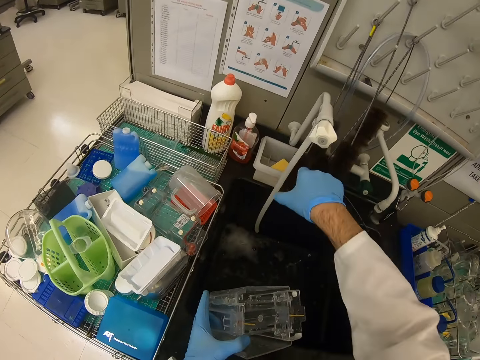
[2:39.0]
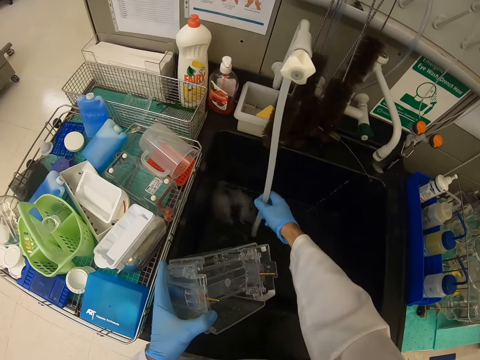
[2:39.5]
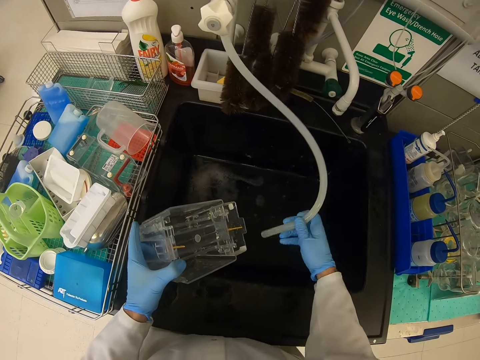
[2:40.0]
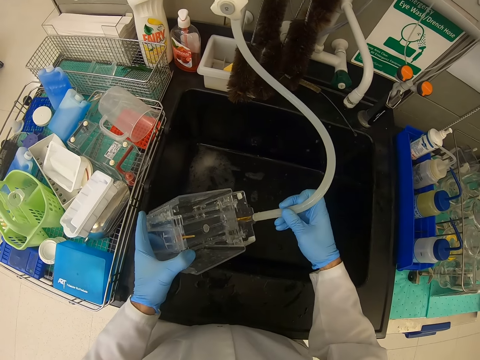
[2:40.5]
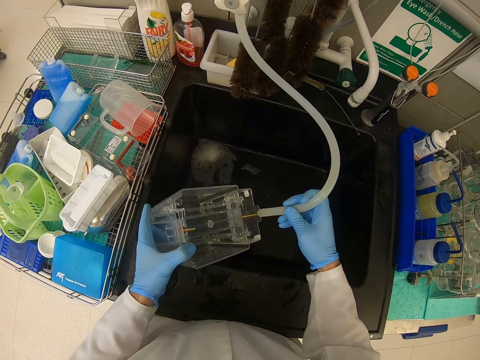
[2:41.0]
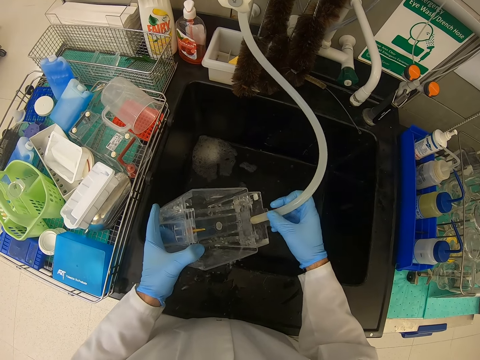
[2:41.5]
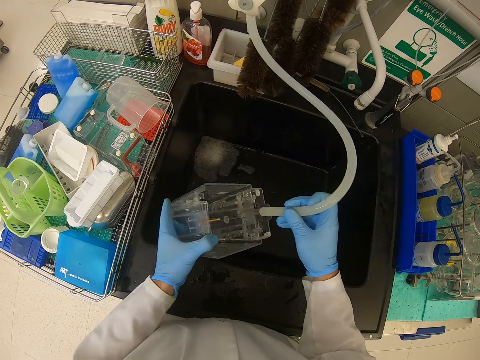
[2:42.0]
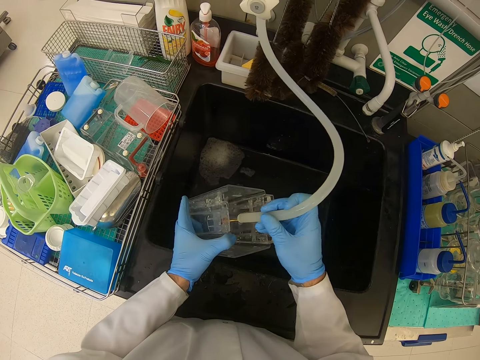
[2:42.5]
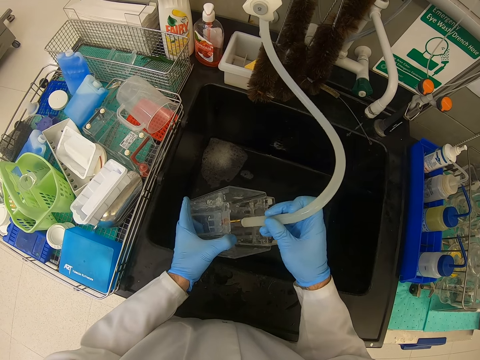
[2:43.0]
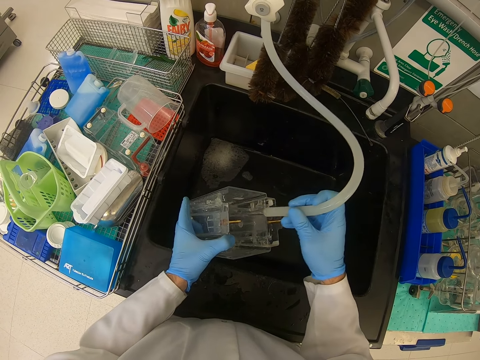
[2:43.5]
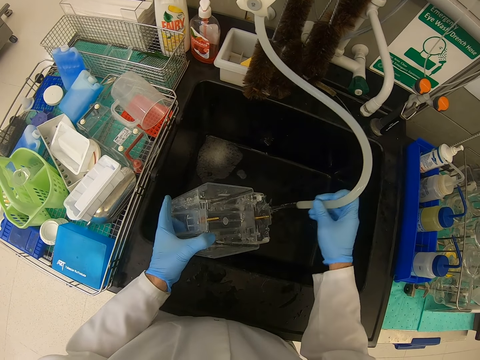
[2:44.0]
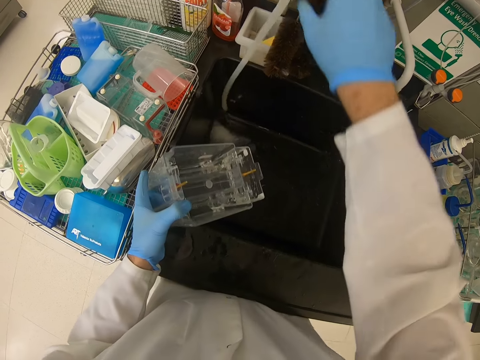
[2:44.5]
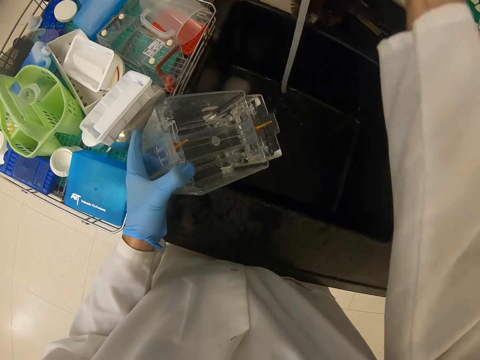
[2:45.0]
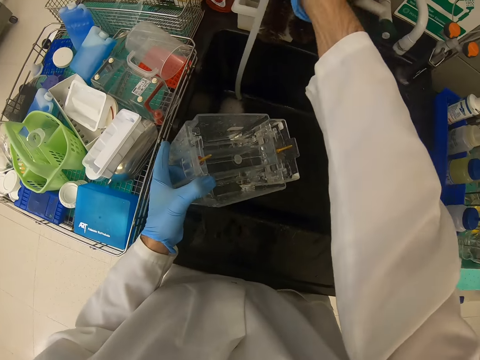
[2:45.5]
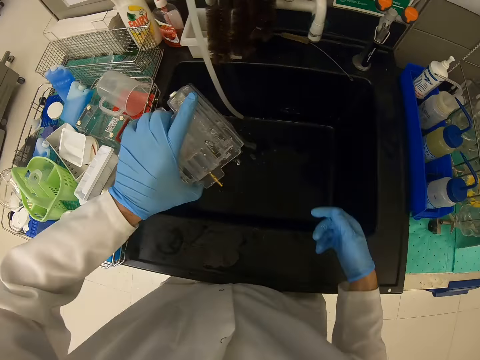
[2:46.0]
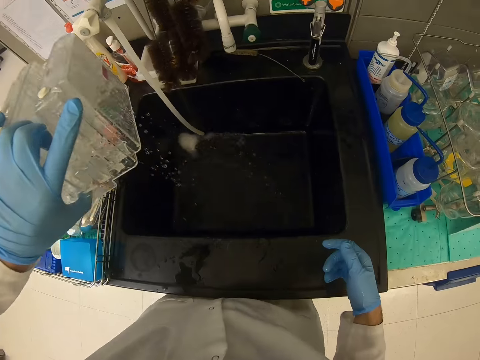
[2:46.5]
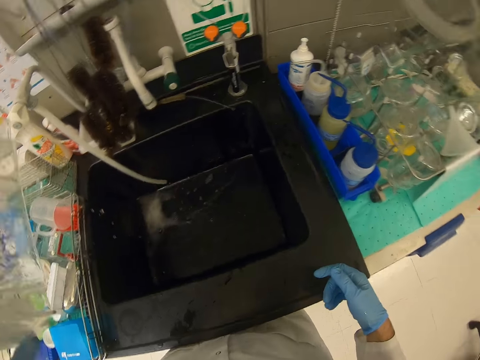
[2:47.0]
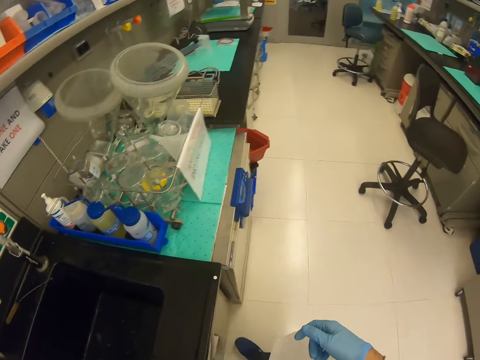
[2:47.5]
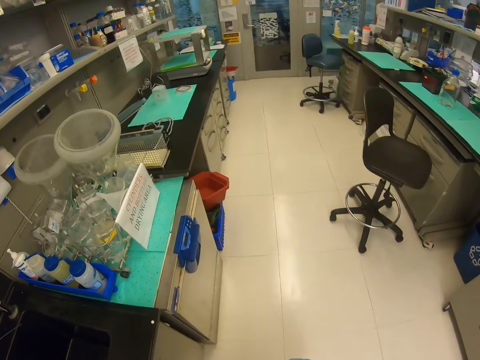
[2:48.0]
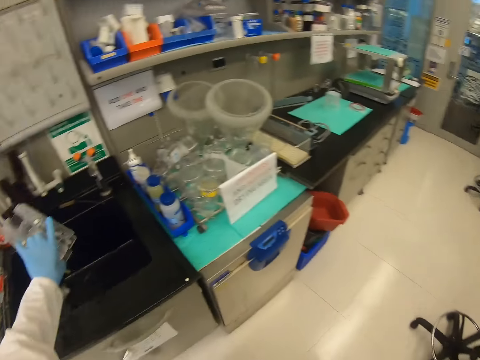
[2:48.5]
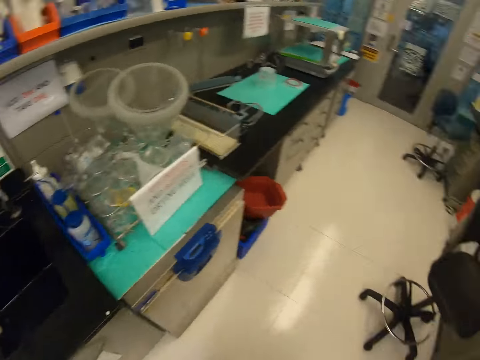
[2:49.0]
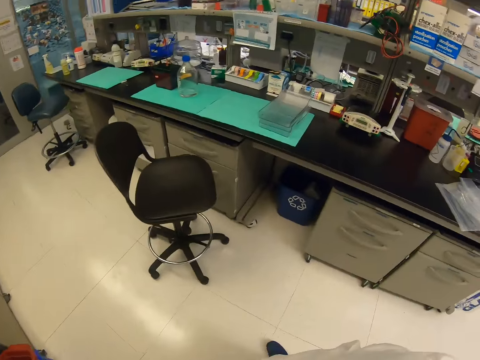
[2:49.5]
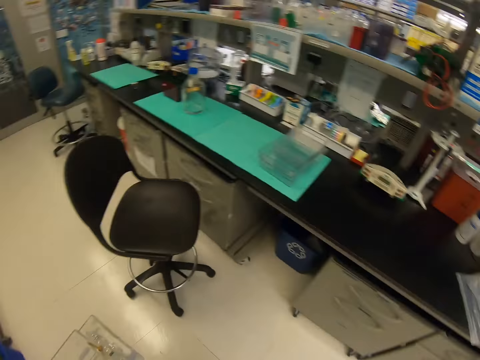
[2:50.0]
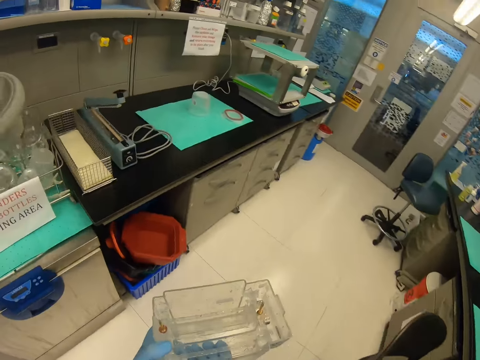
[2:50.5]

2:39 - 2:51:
The camera wearer regulates the tap. They pour water in the sink. They regulate the tap. They pour water in the sink. They walk around the house.

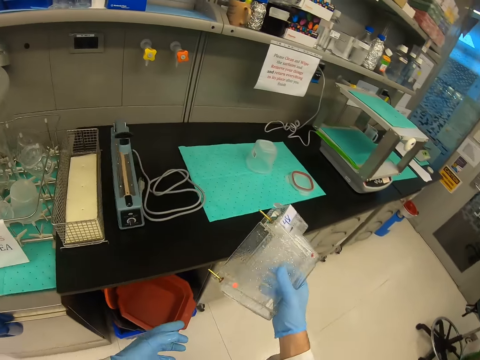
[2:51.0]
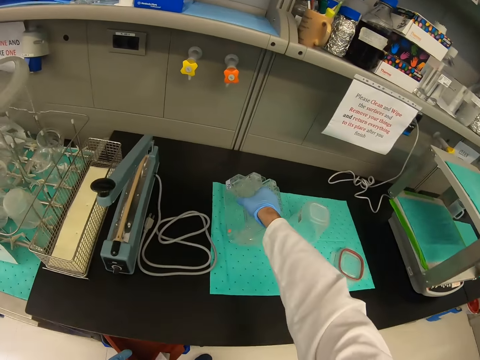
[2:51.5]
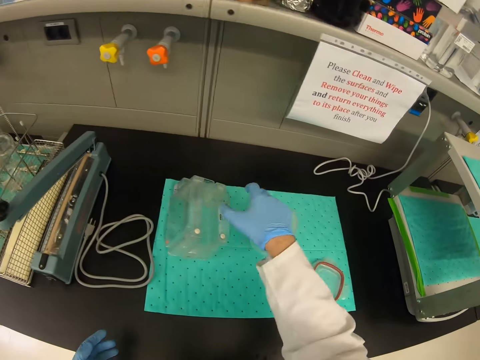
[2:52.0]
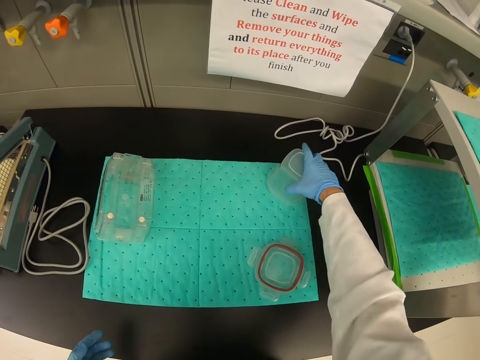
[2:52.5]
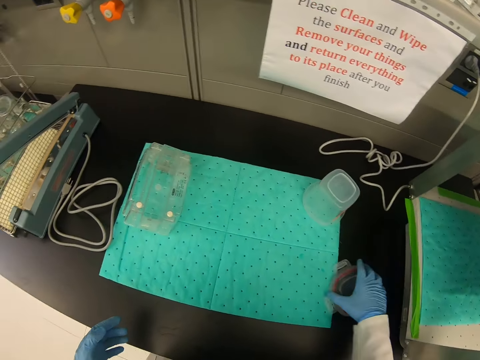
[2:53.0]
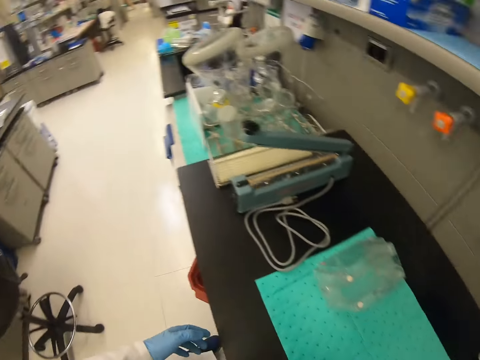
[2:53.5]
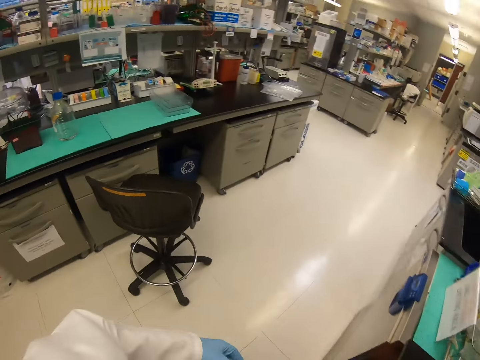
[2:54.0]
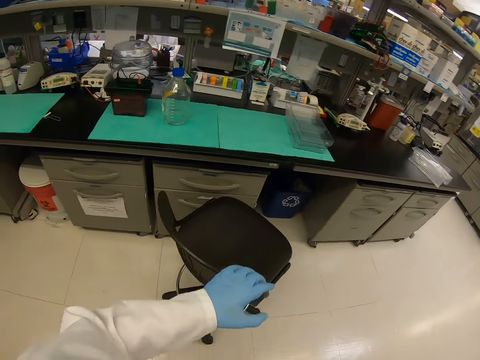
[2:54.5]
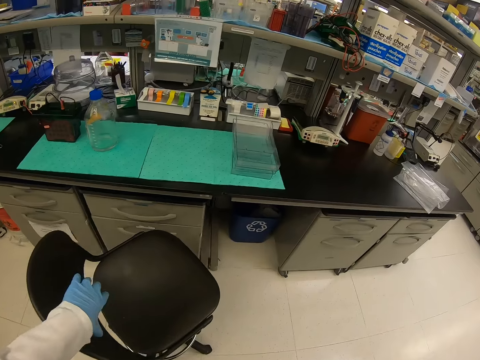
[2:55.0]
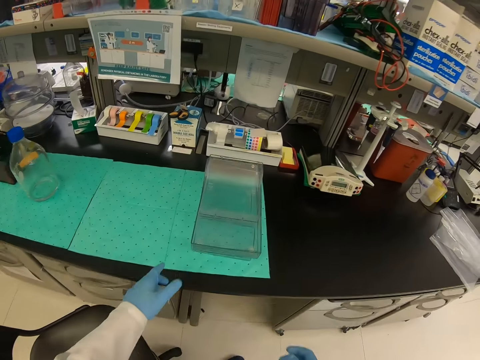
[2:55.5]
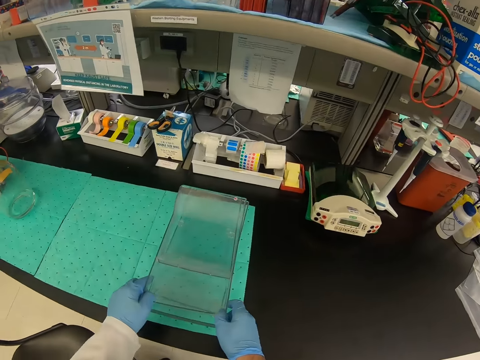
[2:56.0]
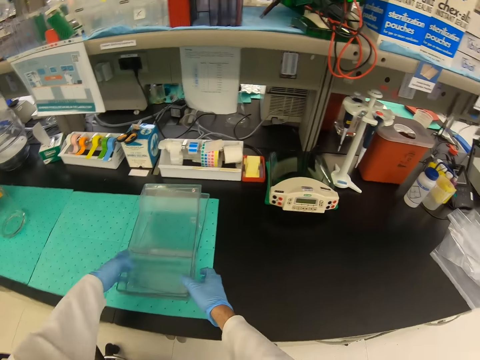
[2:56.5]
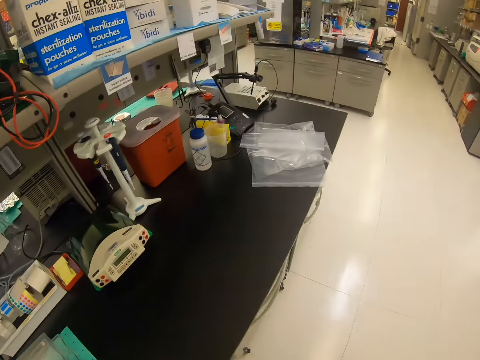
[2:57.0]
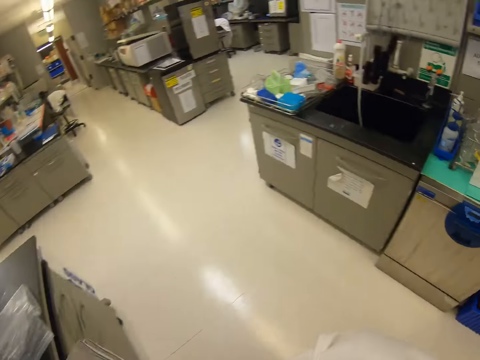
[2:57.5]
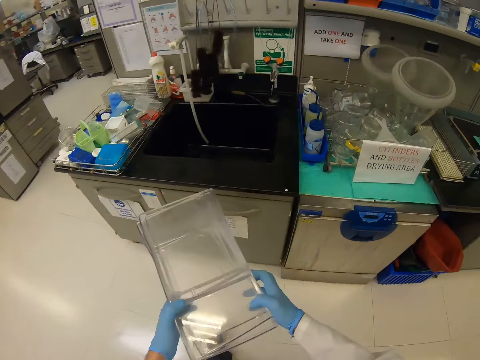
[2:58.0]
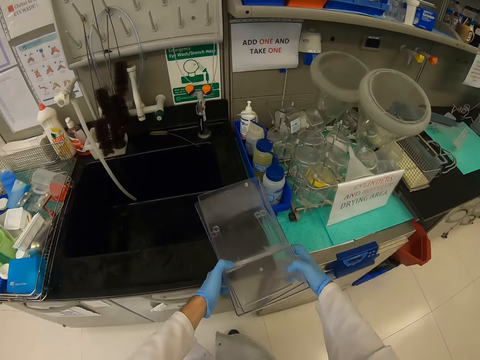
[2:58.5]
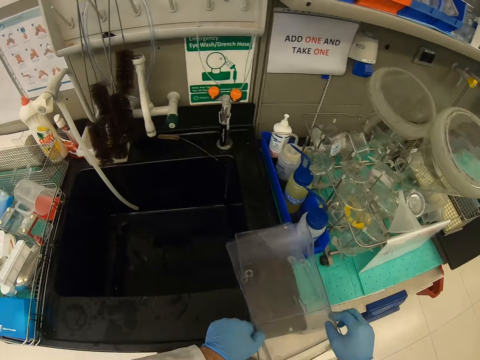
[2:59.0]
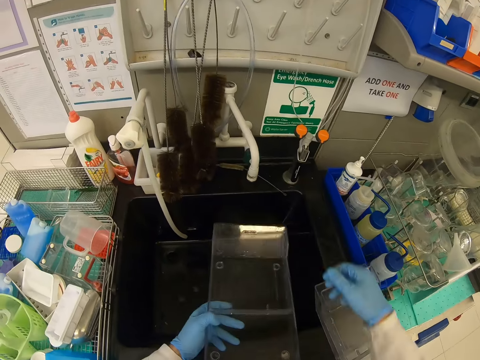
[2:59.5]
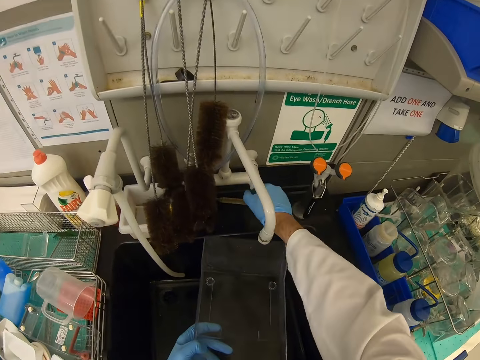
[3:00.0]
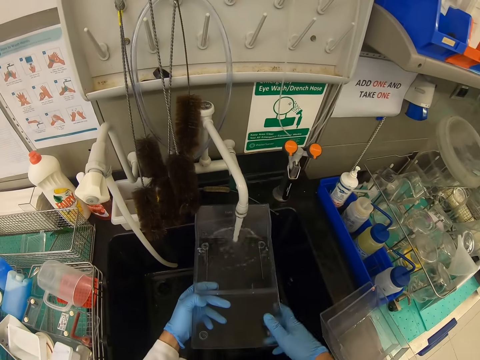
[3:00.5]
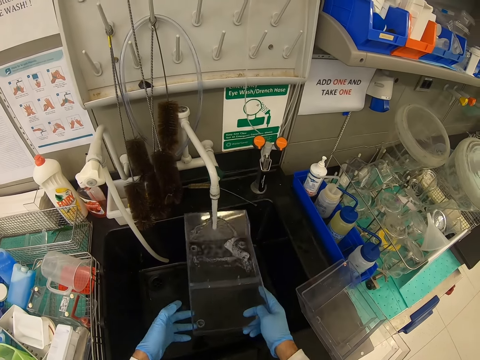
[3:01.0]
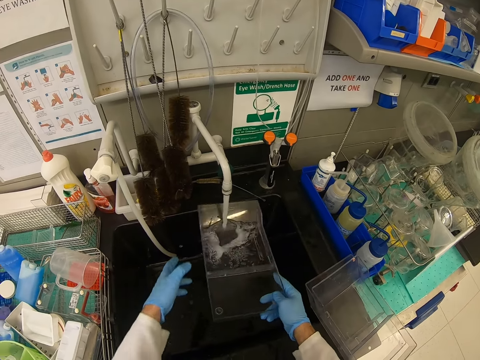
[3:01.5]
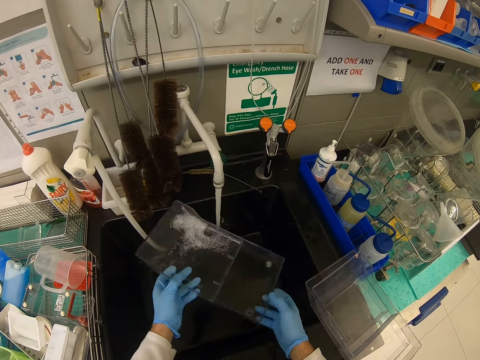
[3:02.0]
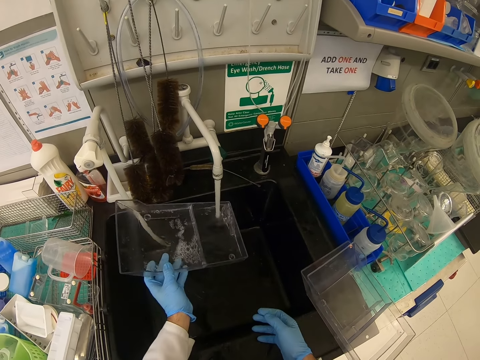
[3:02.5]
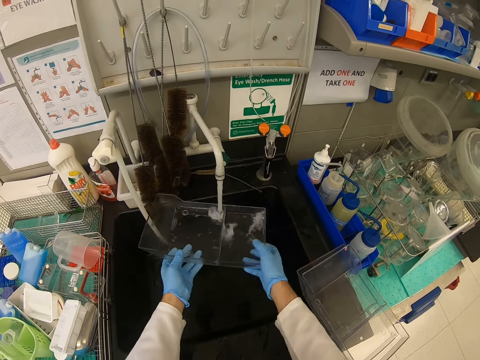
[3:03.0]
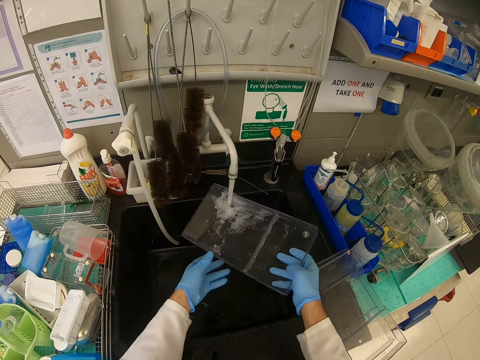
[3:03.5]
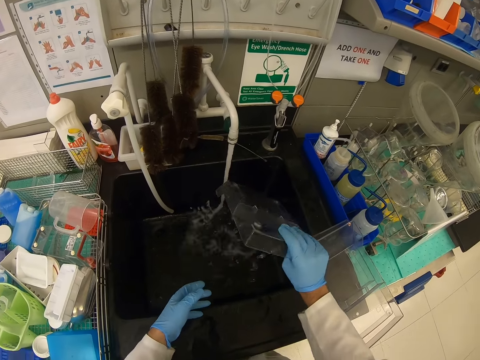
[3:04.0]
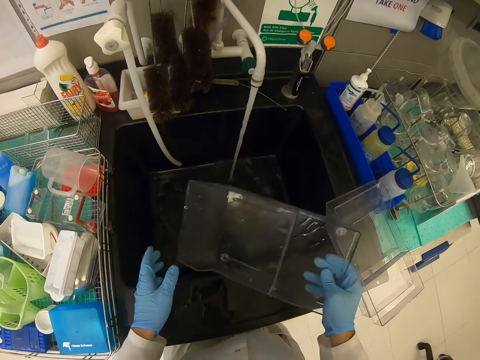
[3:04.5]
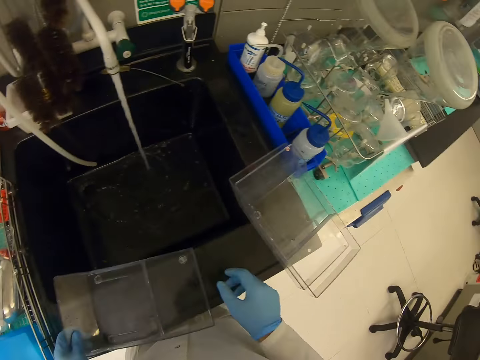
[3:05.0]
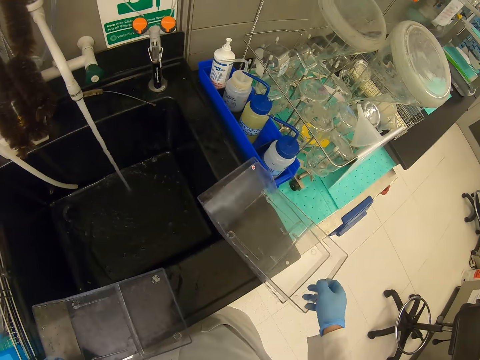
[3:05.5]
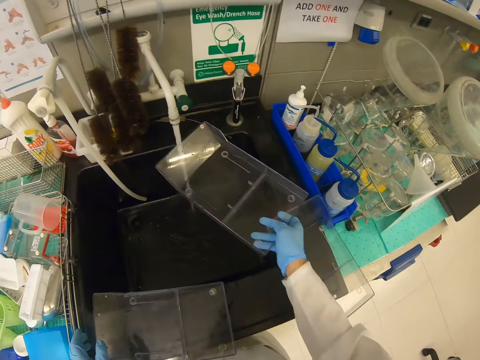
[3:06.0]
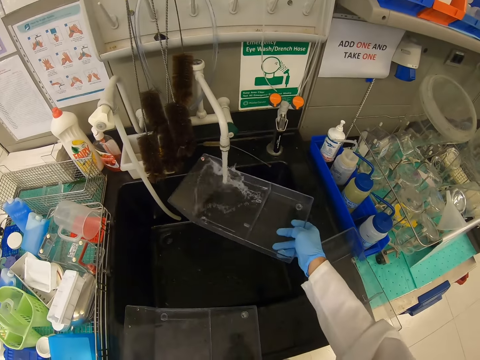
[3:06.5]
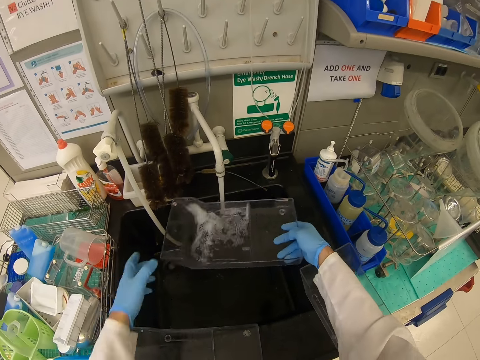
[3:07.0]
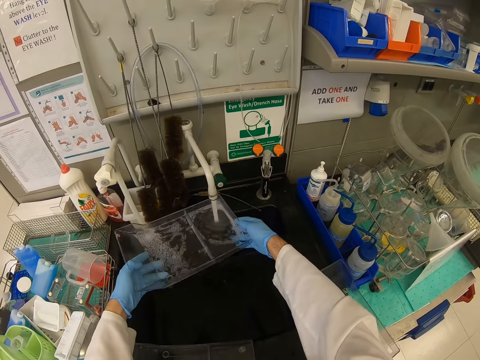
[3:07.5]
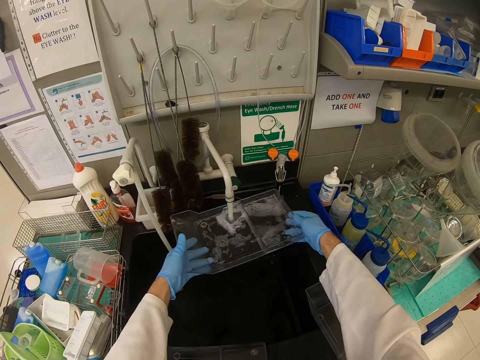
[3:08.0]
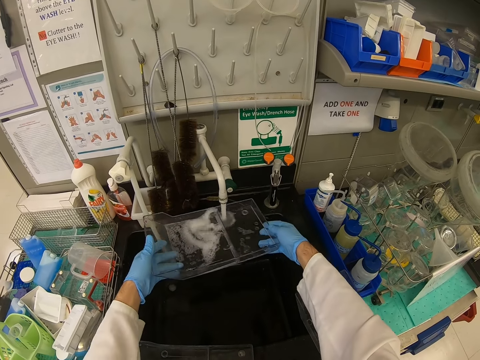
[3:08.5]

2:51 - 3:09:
The camera wearer puts the container on the table. They put the container aside. They put the lid aside. They walk around the house. They take something. They walk around the house. They put something on the sink table. They turn on the tap. They rinse something.
